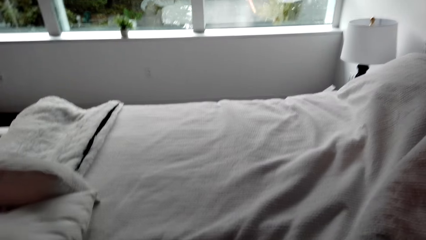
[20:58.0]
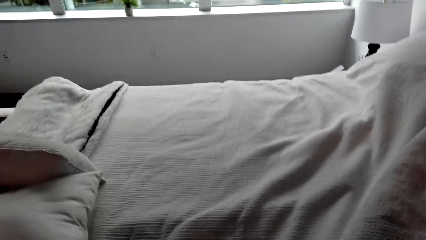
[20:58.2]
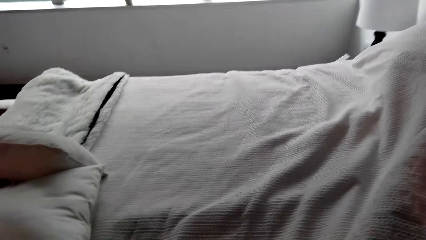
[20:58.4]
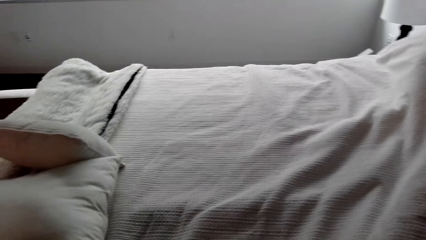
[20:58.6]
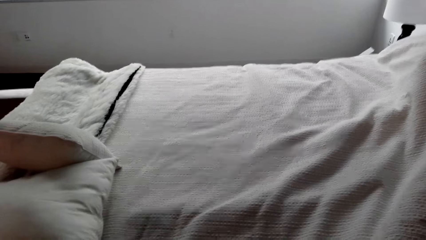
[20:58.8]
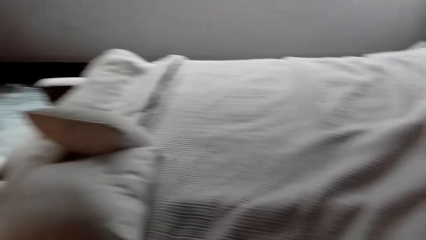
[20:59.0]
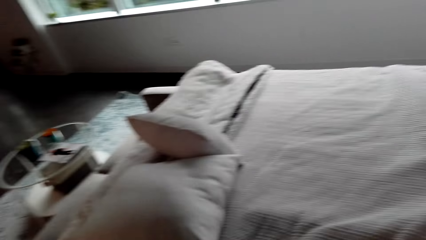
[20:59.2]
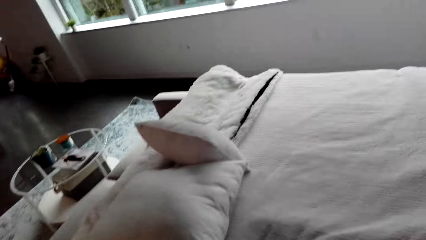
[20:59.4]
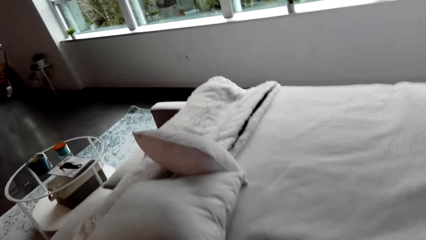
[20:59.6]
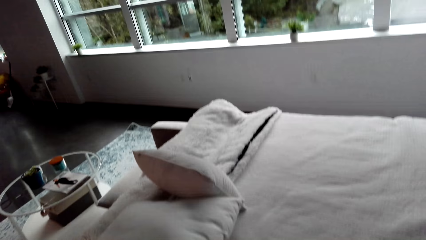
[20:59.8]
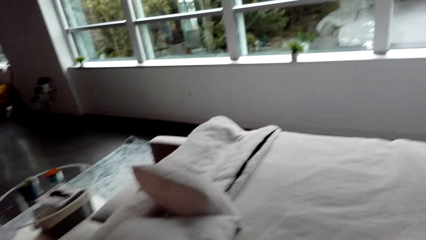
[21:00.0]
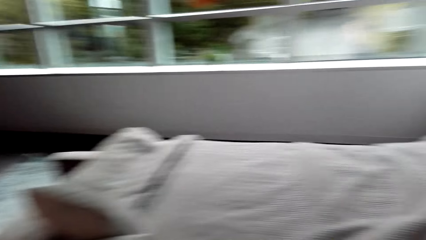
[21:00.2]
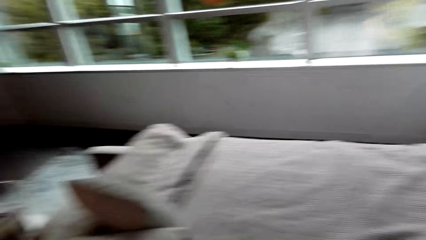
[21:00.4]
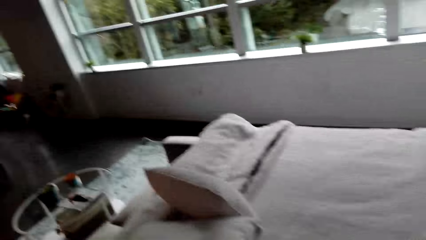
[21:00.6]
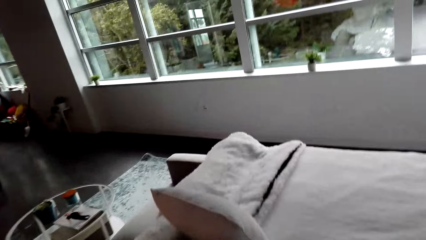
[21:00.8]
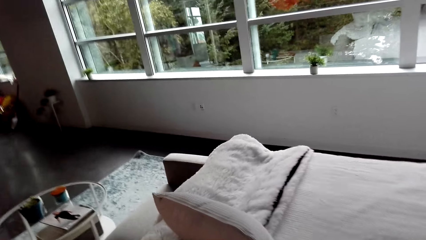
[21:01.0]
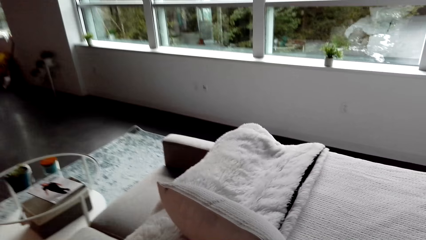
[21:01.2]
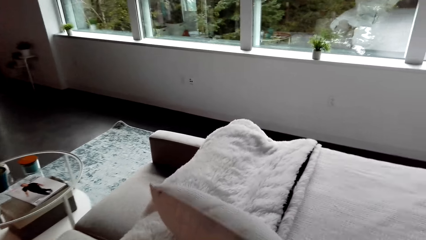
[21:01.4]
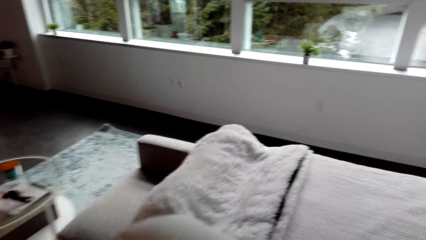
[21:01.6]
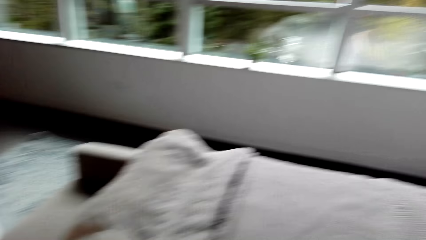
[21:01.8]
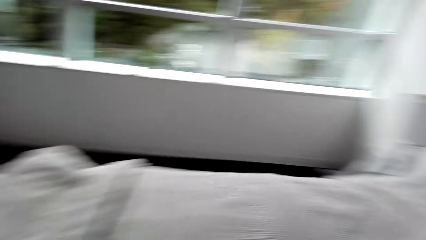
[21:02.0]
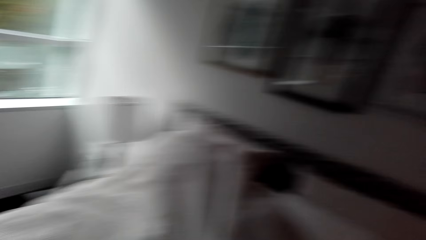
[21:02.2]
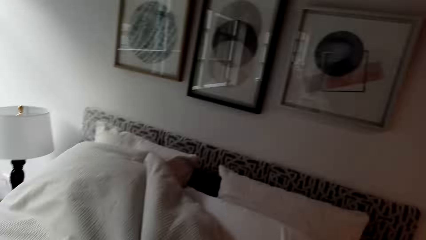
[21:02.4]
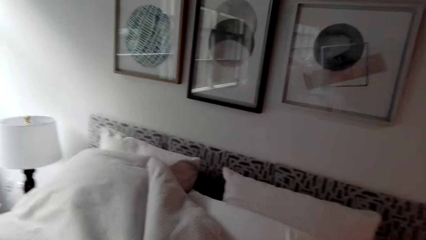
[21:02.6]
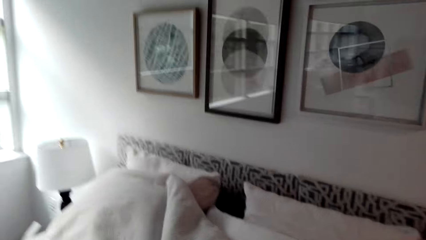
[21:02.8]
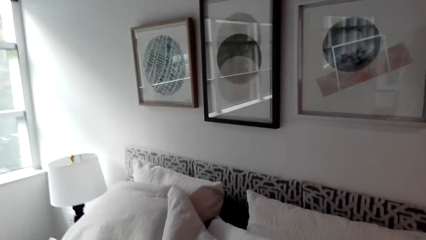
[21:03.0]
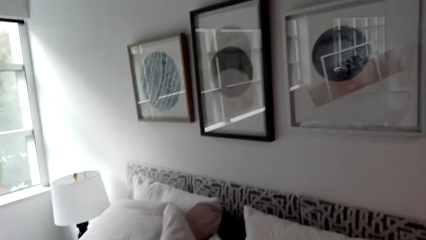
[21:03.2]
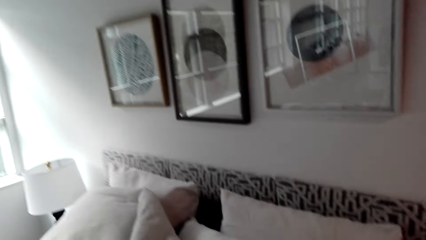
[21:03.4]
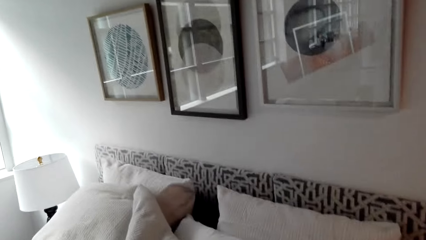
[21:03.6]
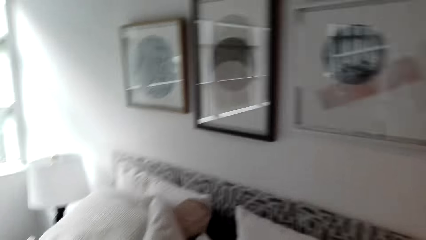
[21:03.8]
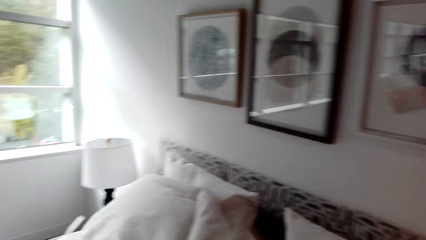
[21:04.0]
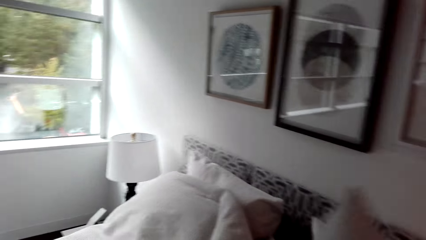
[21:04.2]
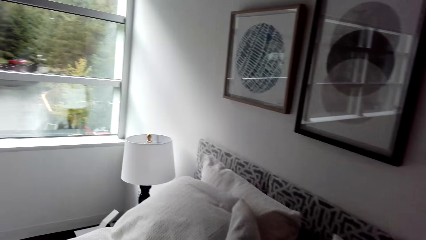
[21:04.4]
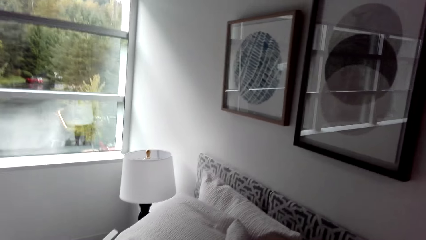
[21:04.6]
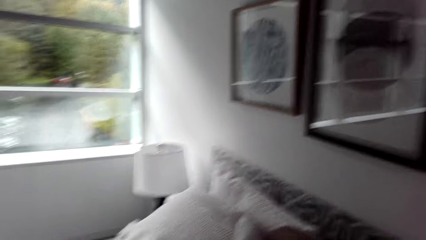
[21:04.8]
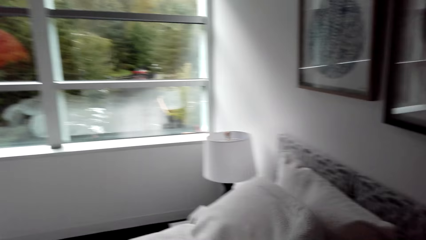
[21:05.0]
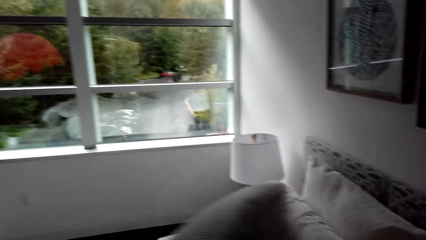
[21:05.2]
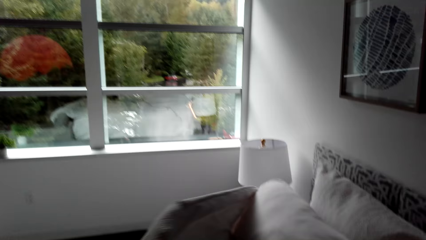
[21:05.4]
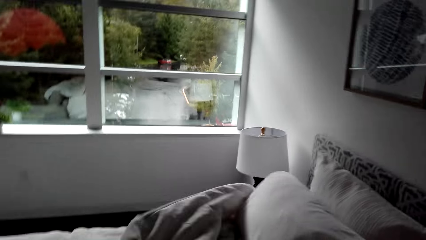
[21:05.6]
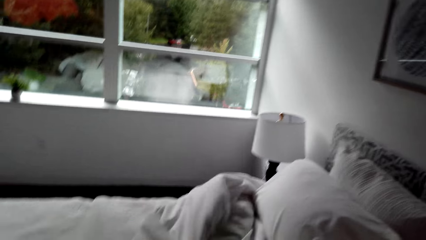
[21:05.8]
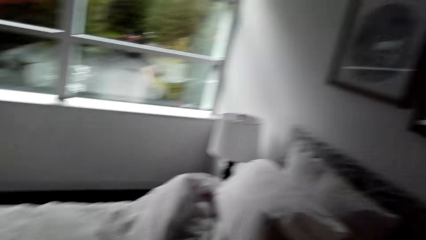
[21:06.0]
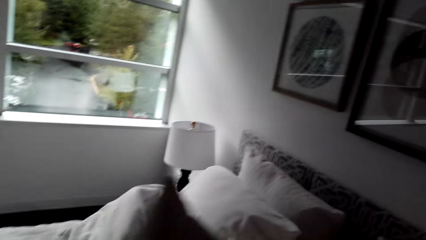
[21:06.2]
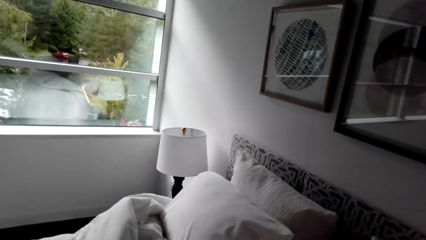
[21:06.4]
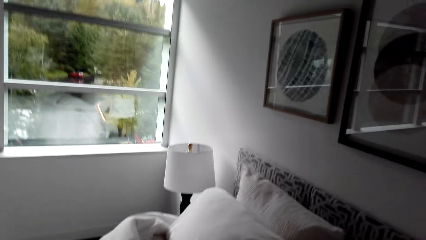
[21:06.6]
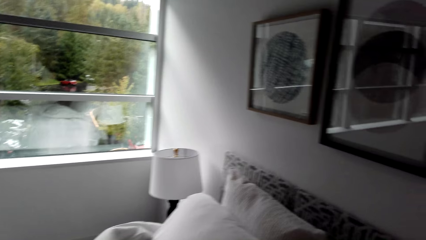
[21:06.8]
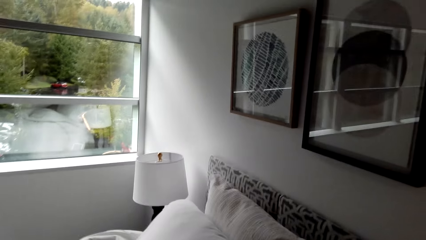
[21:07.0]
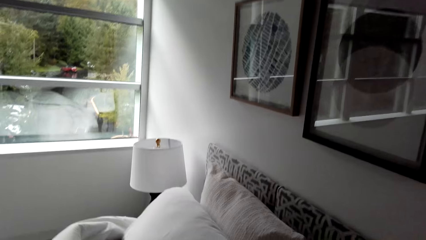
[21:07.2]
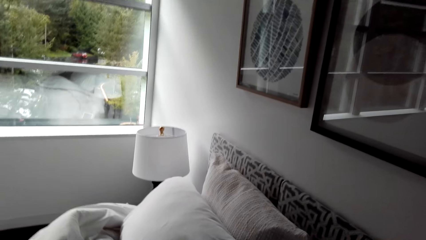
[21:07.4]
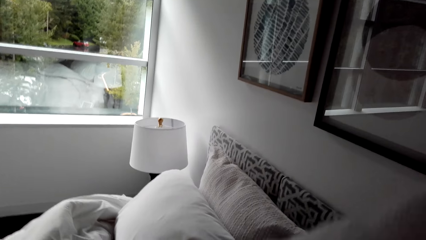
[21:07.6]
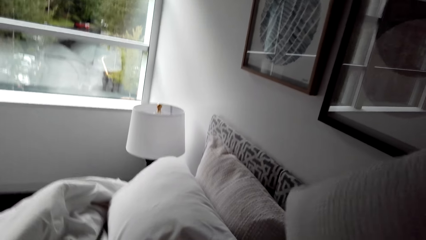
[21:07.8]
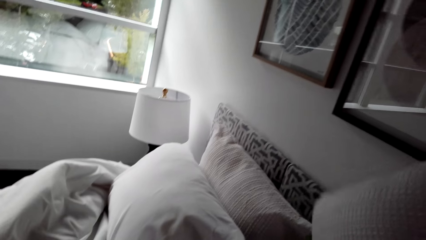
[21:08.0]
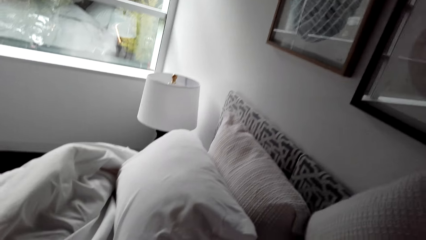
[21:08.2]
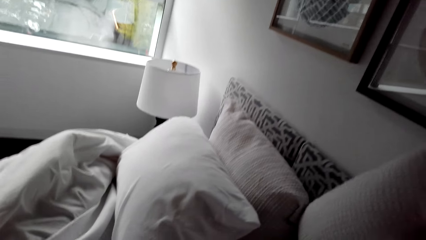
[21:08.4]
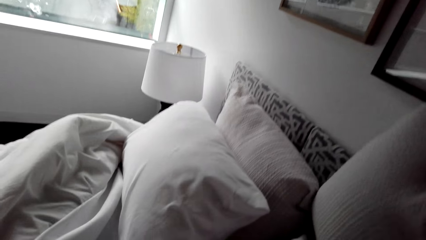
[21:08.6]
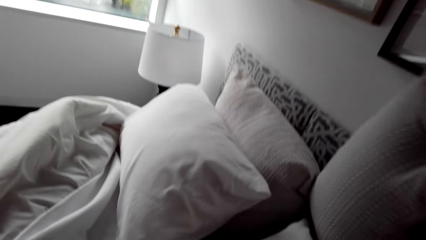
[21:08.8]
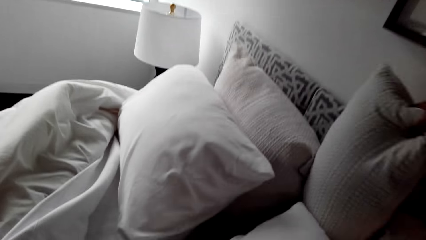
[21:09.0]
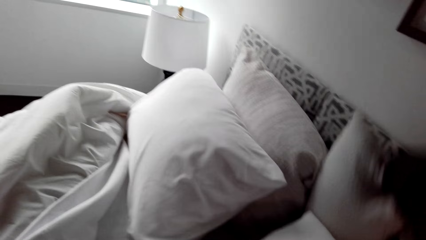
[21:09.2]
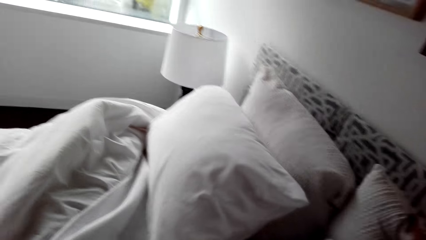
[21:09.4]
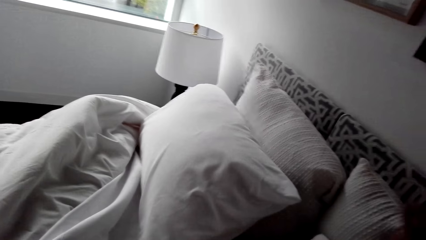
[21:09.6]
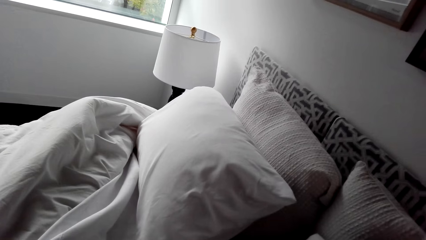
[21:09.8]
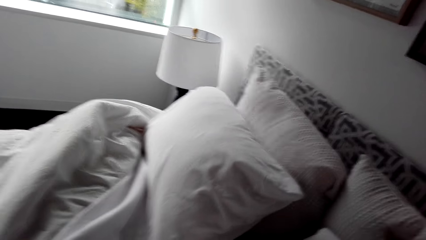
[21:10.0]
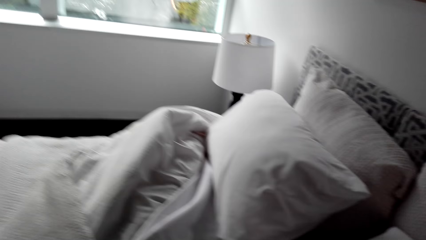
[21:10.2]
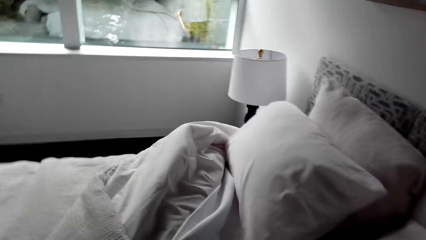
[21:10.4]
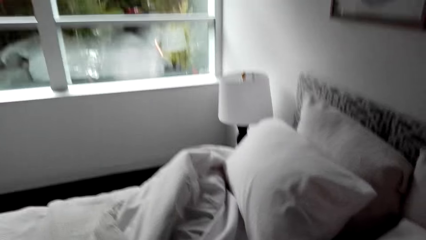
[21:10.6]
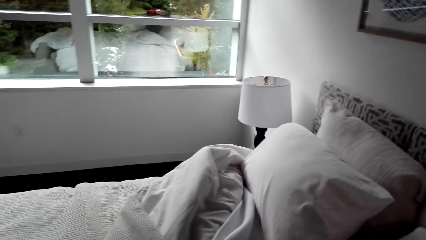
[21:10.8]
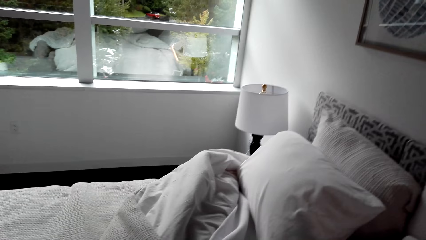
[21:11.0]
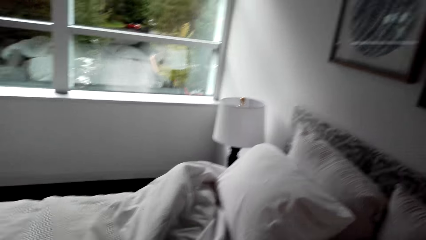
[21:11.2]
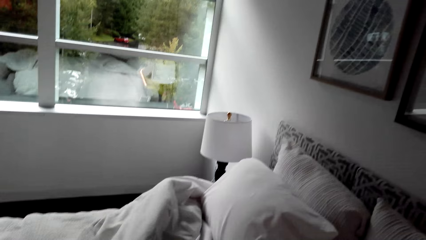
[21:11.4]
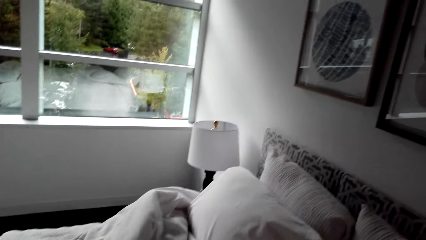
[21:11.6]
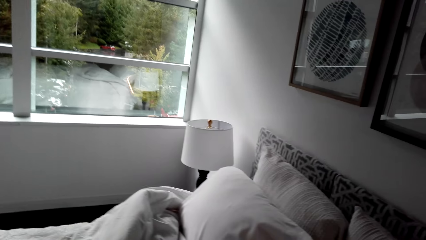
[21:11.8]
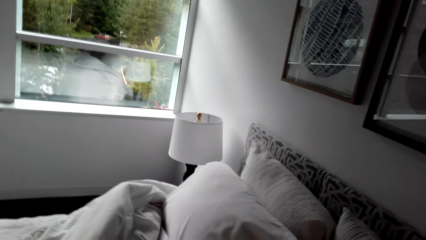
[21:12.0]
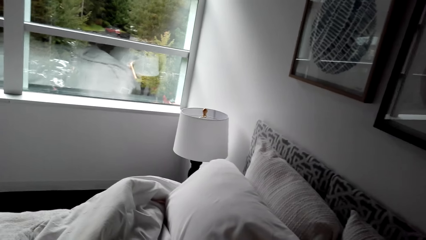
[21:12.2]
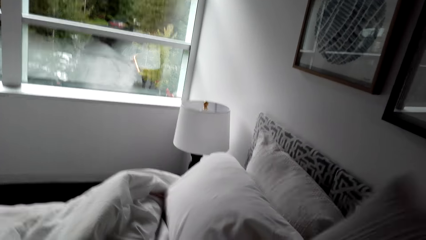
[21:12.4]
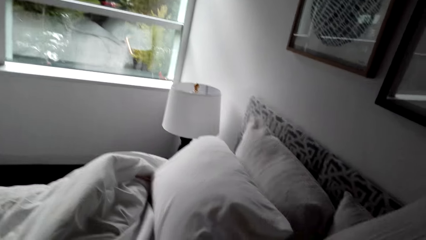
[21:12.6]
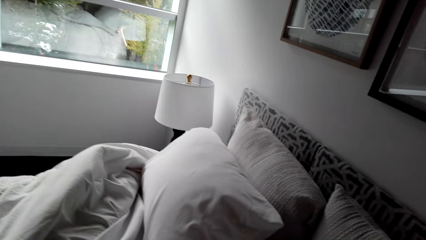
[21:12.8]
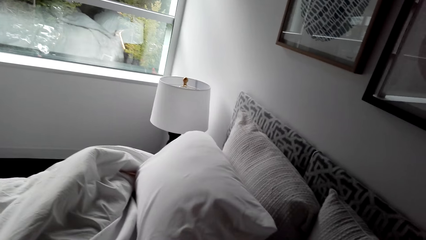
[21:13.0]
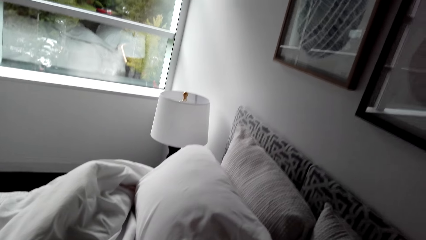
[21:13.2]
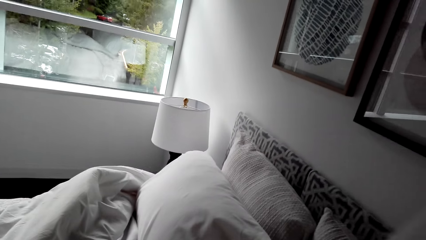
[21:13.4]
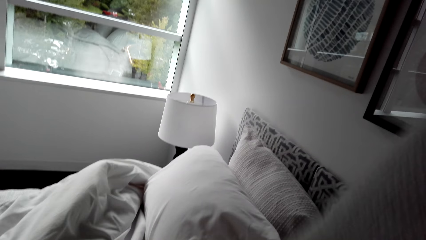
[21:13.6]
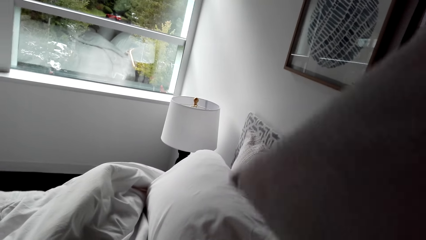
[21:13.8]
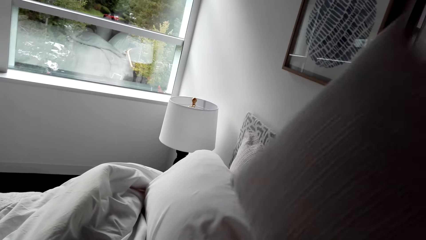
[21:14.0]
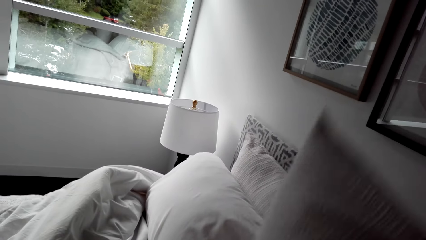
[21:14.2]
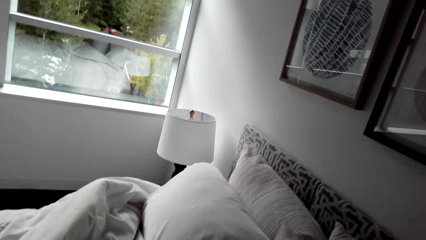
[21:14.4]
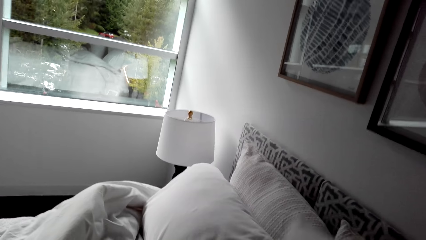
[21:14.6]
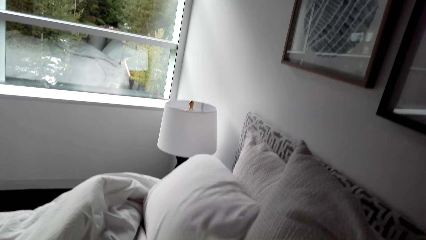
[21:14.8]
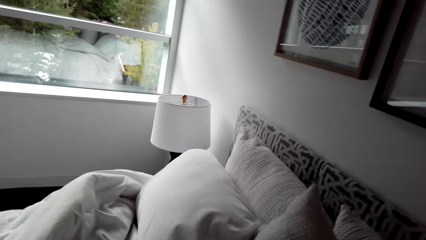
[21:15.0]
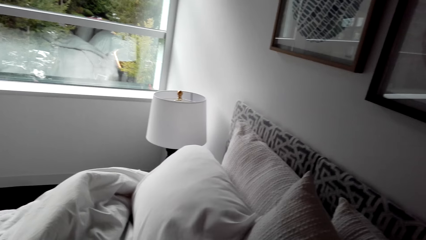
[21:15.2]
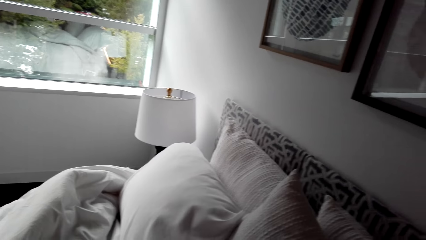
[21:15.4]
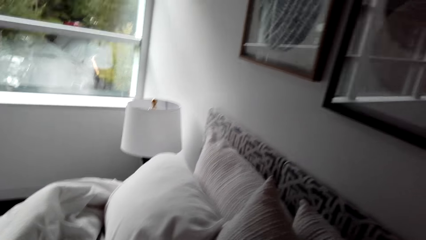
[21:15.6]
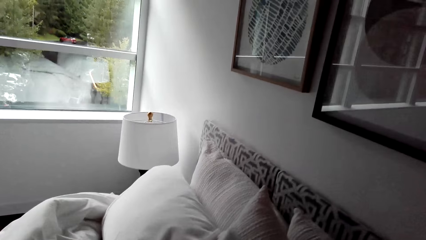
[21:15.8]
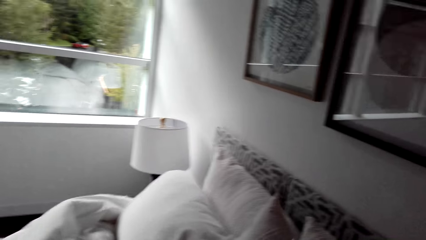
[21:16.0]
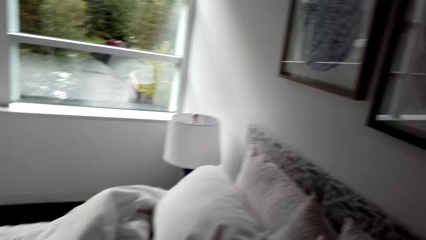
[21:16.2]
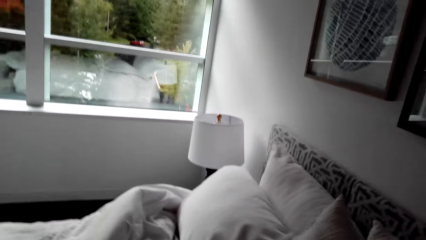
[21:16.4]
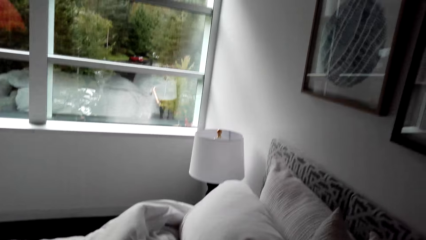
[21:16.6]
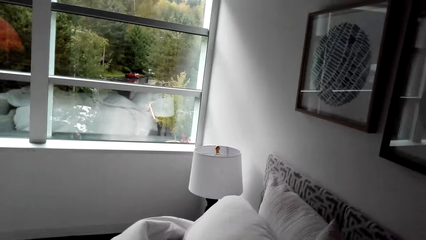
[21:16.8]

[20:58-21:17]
The camera wearer spreads the bed. They move near the bed. They put the pillow on the bed.
